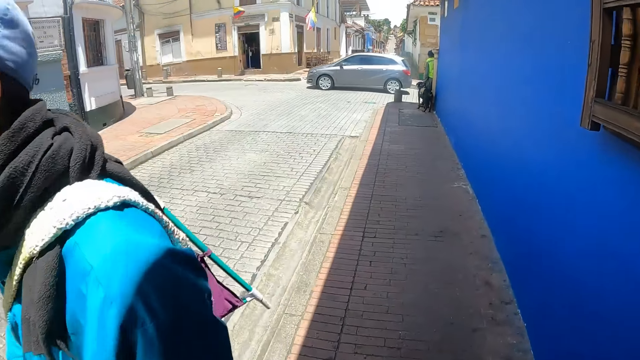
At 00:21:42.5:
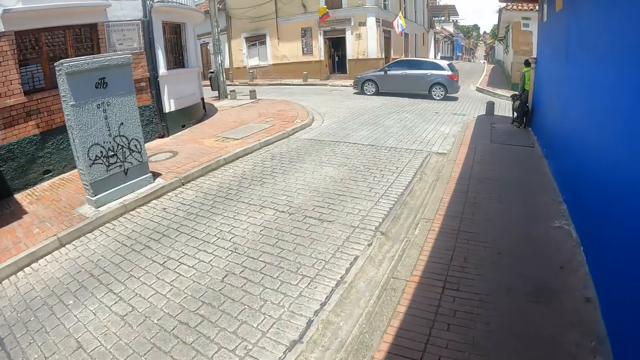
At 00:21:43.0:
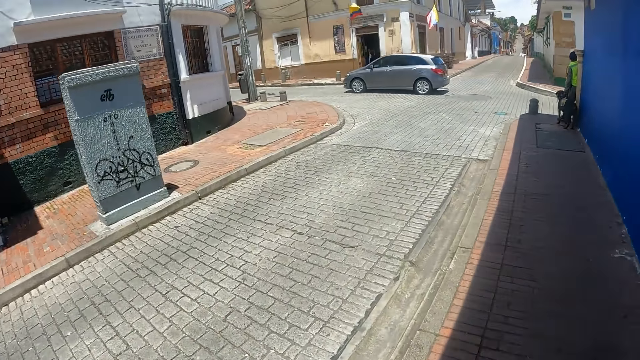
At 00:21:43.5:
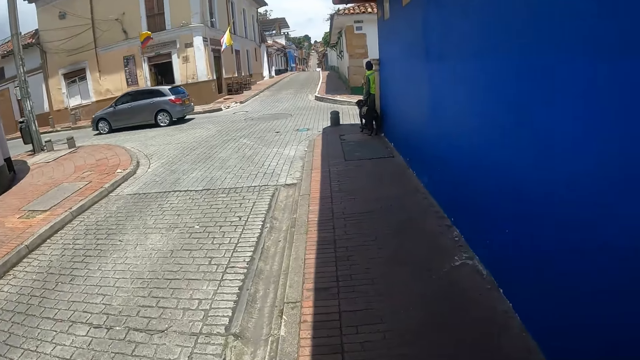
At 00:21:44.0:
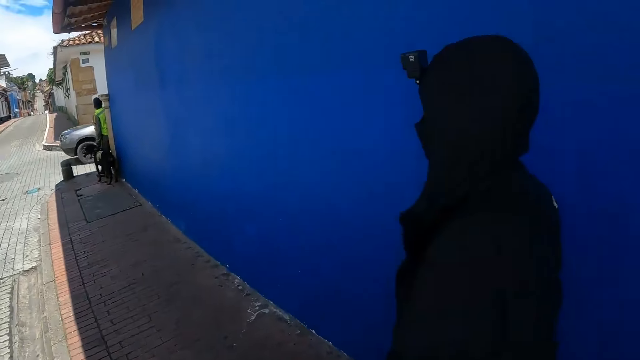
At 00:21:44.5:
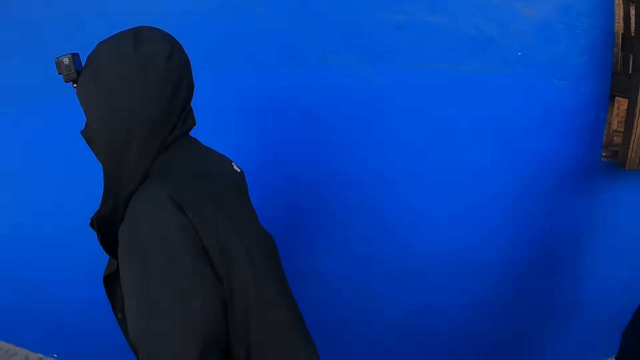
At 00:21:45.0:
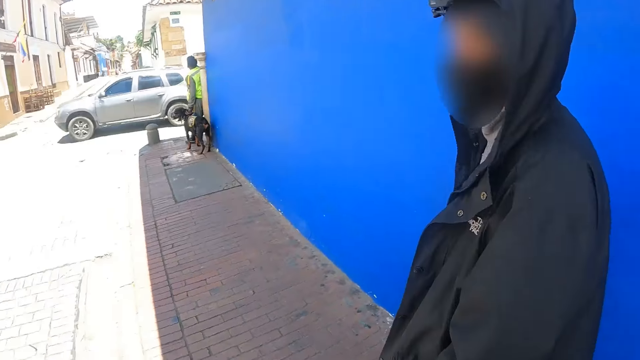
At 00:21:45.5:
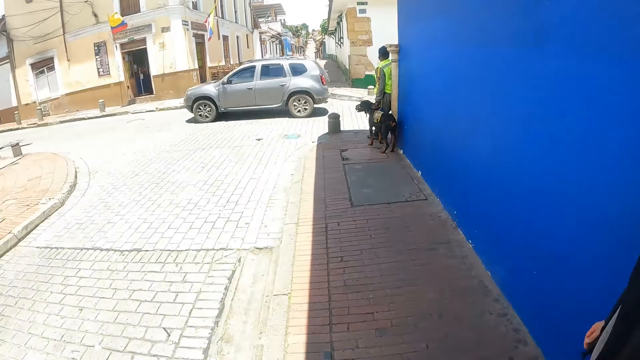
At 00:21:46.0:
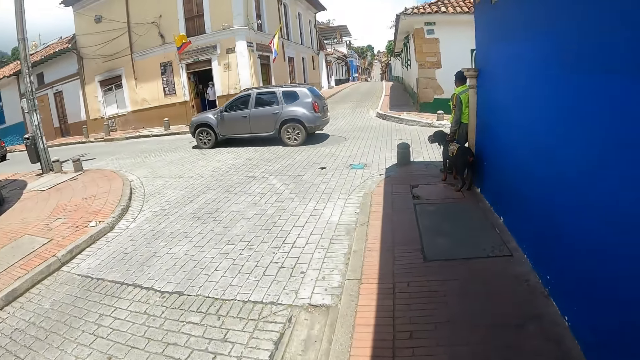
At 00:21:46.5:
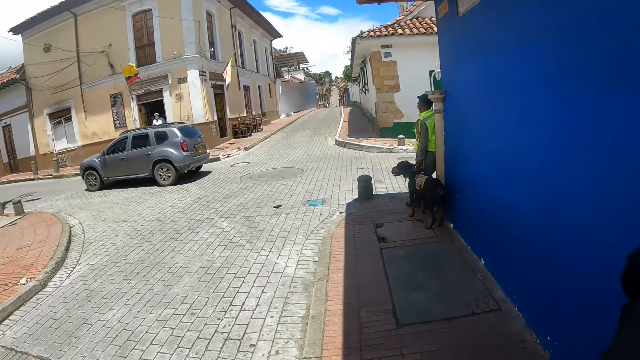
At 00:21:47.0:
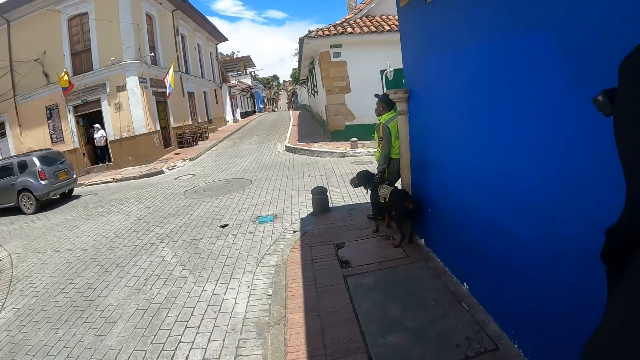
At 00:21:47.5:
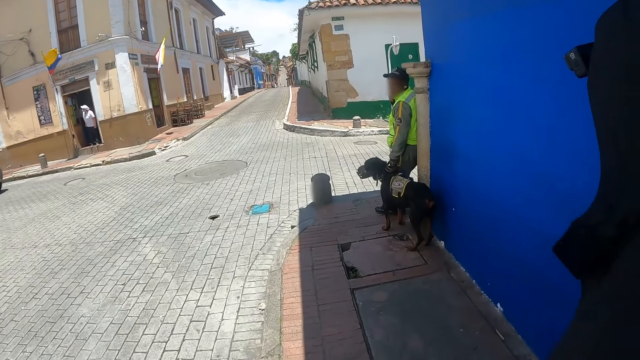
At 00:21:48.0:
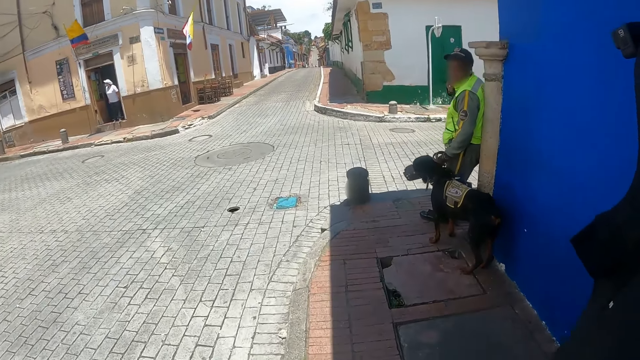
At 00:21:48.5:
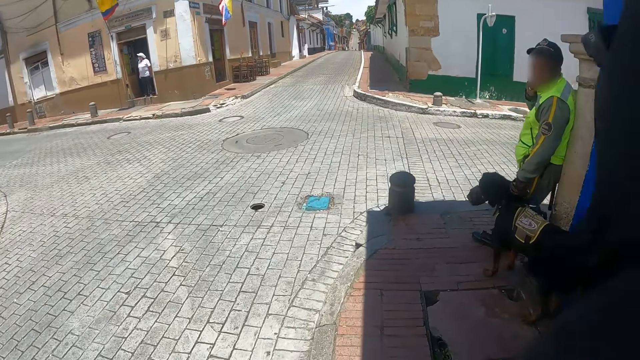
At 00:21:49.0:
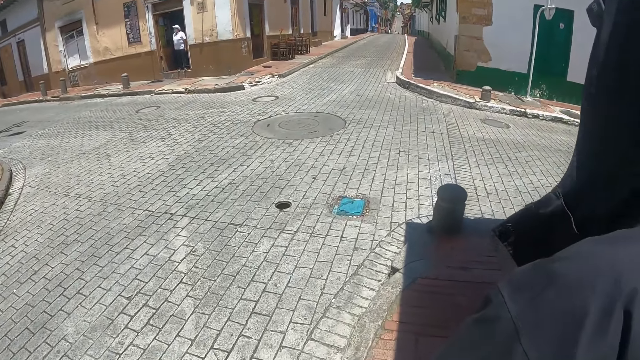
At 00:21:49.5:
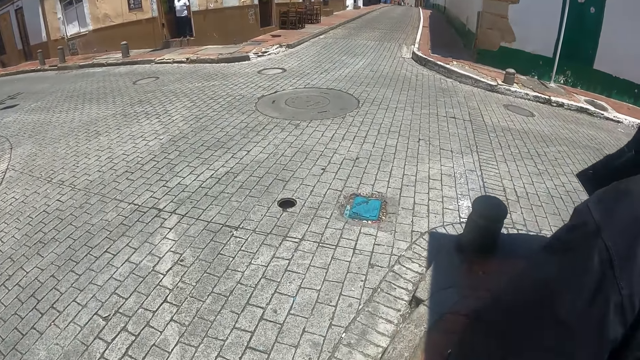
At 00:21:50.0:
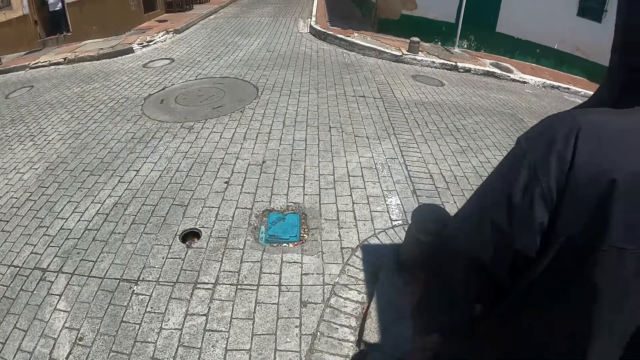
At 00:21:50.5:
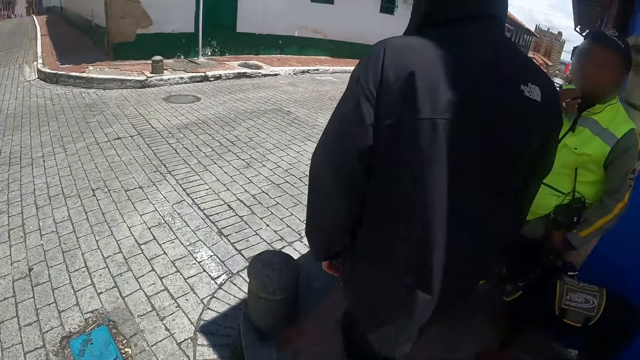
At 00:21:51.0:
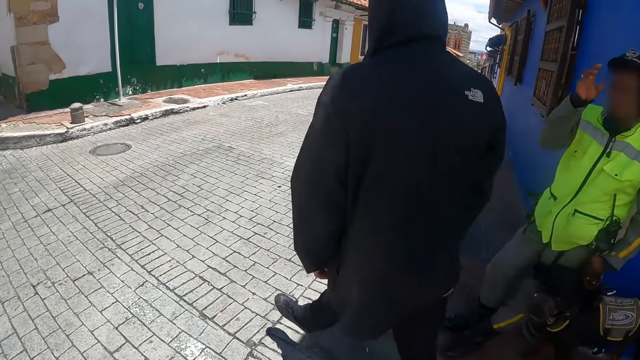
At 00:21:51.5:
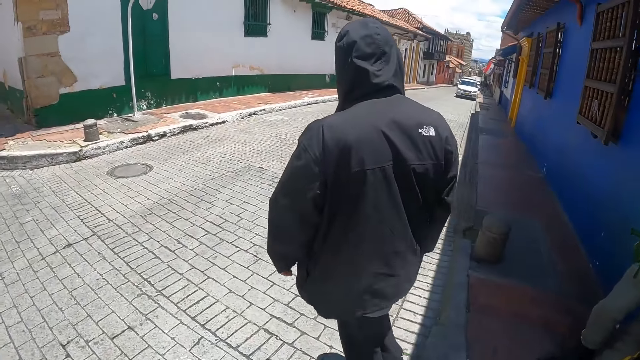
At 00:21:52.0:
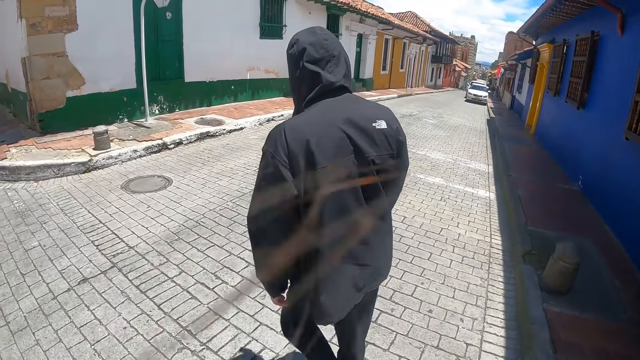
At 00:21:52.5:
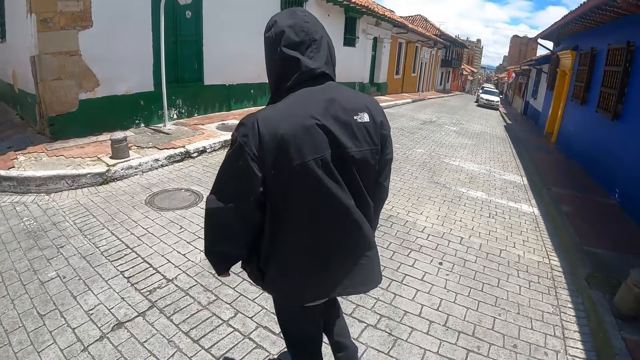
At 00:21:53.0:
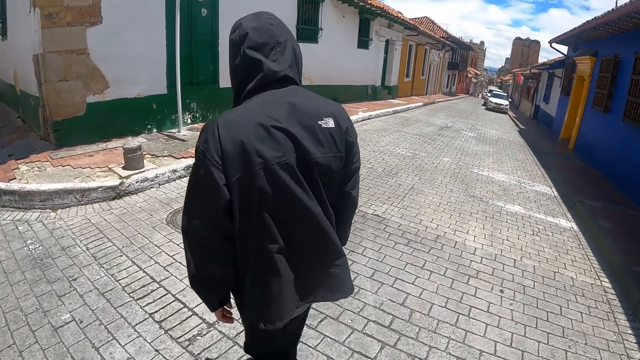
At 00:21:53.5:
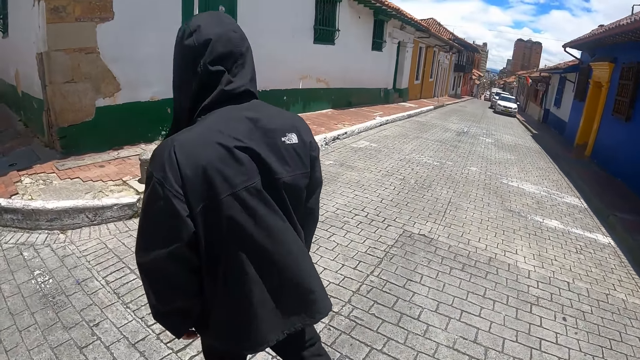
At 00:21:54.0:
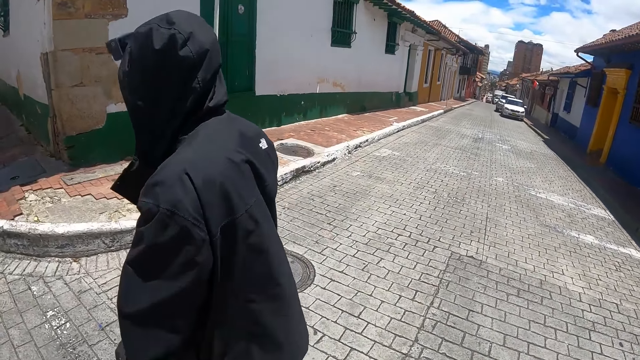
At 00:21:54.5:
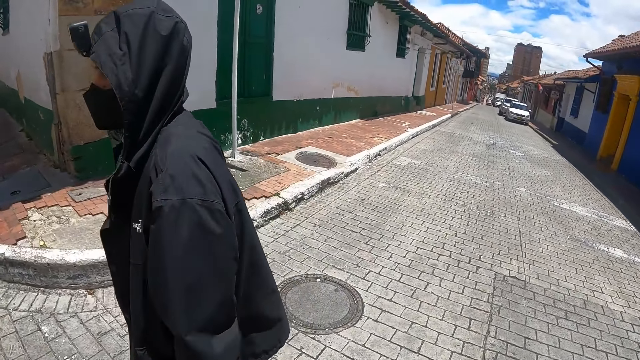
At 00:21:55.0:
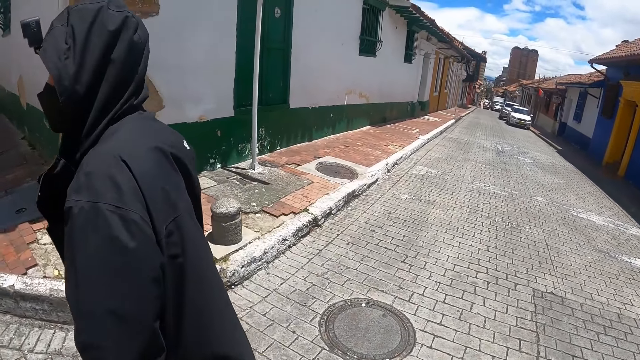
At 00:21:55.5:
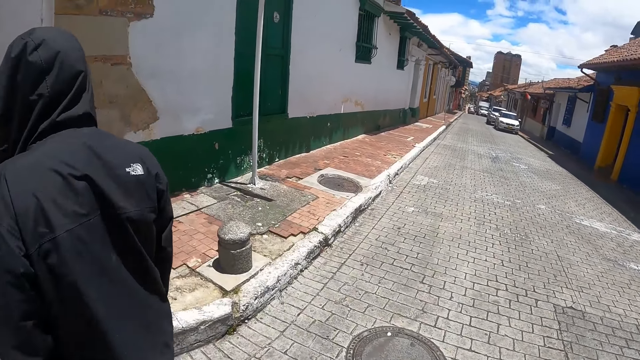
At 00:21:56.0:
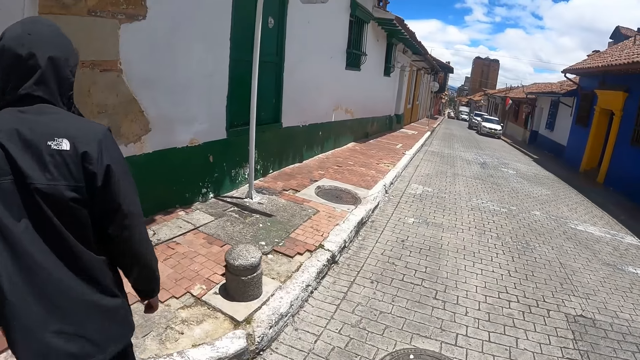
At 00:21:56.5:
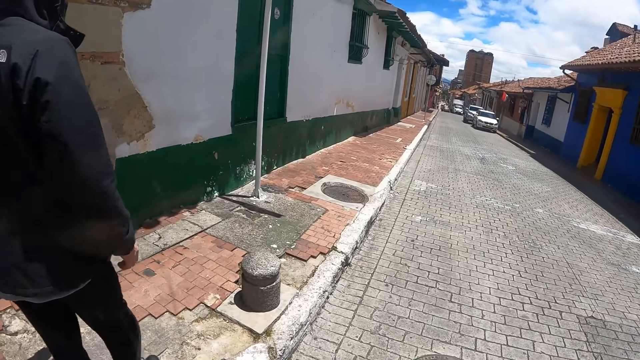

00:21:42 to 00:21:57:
The camera wearer looks at a man. They look at the road. They cross the road.

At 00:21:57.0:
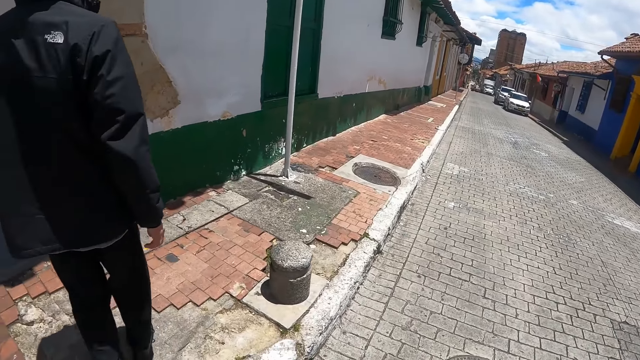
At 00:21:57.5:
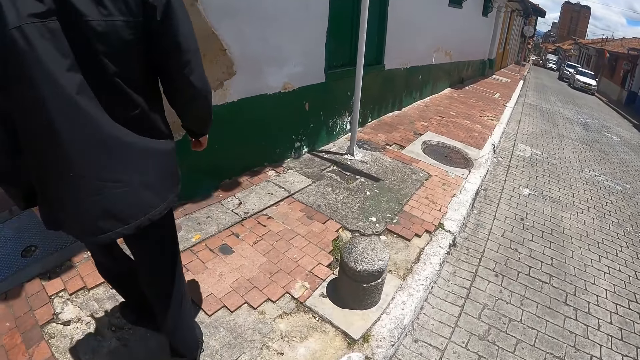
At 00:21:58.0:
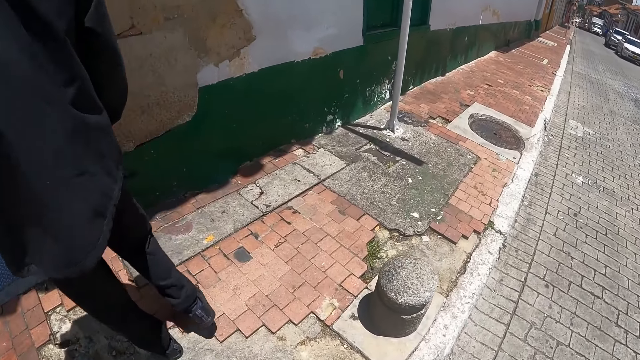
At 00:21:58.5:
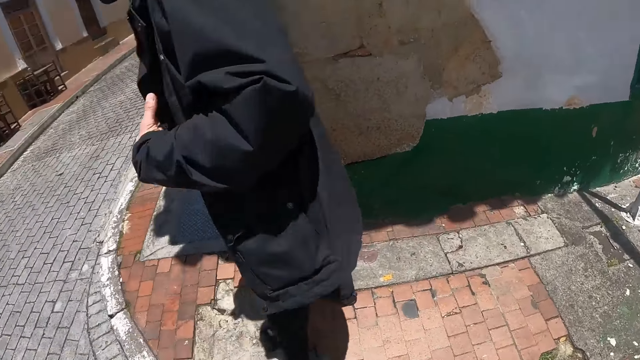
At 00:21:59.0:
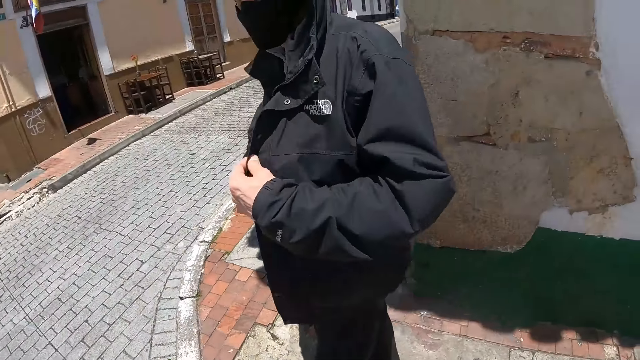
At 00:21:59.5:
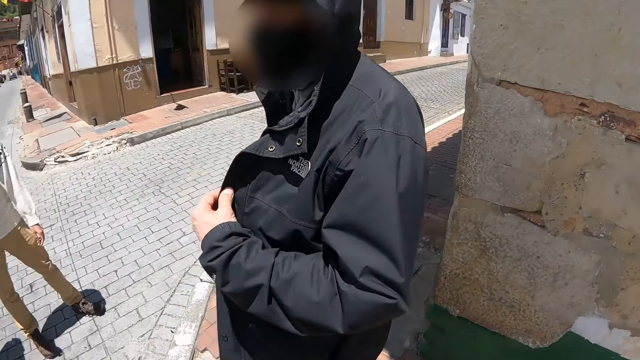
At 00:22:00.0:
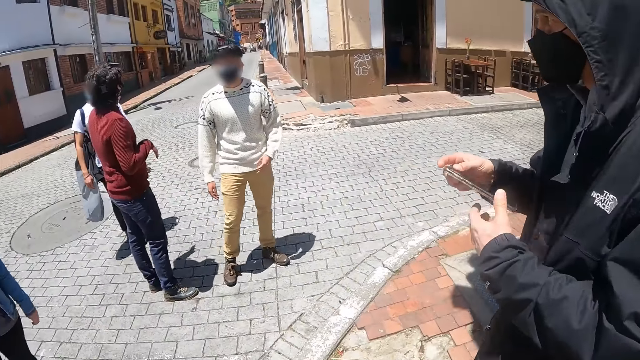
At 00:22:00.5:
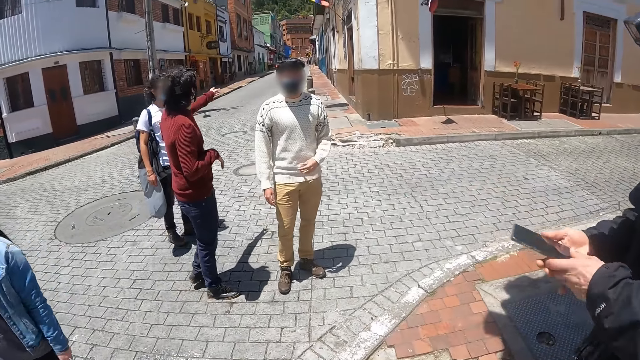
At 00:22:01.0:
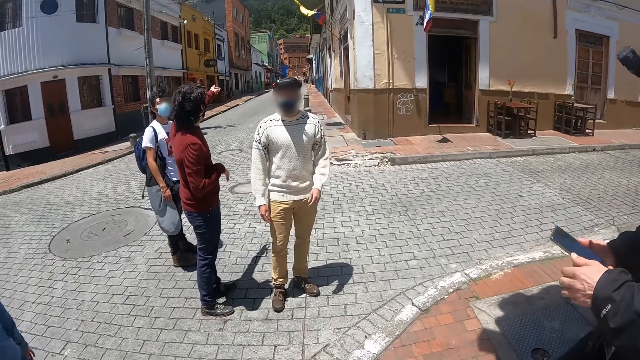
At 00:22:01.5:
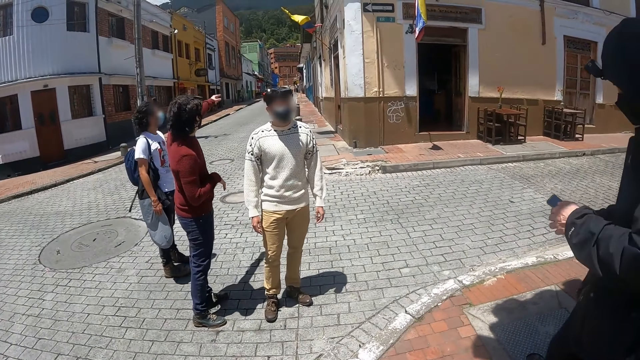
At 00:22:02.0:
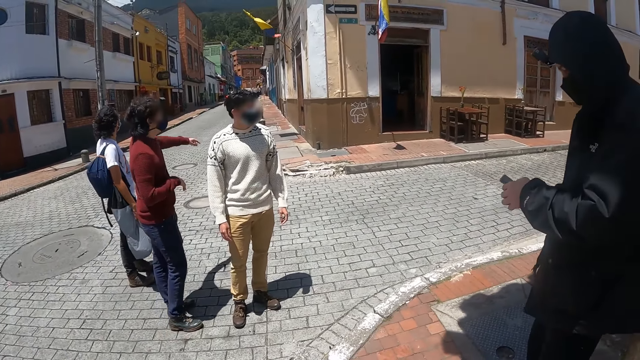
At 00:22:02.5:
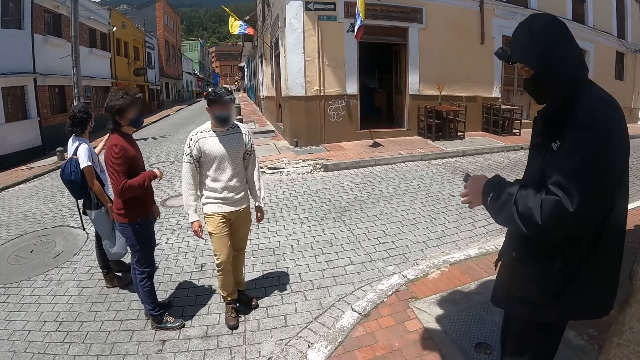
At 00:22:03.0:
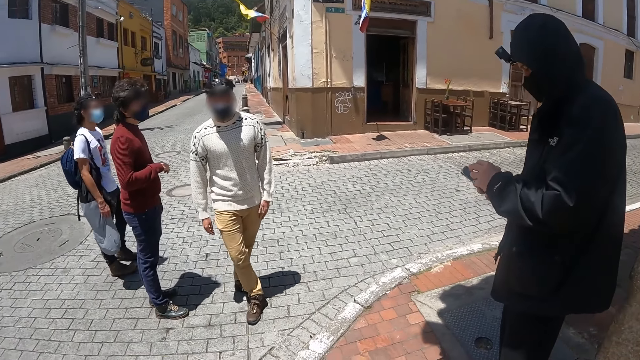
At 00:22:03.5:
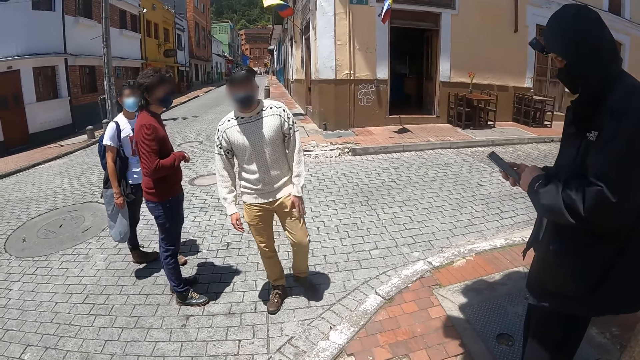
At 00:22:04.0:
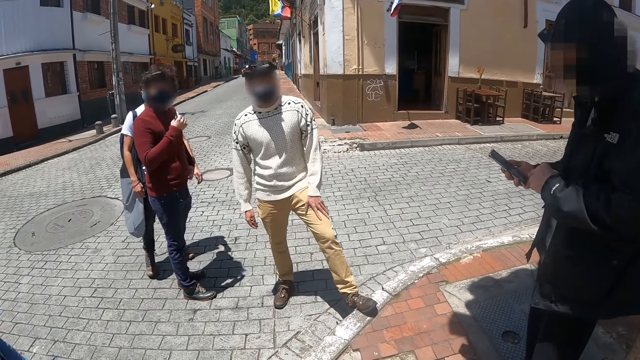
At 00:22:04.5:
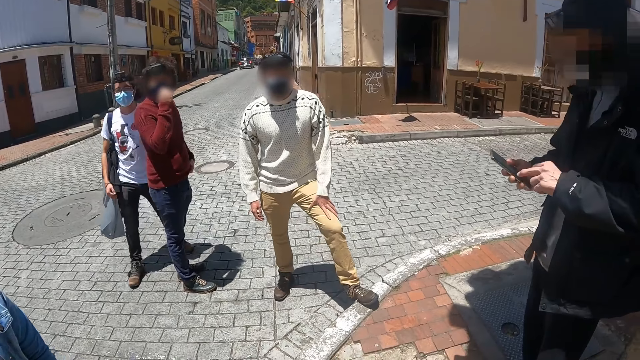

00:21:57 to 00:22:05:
The camera wearer looks at a man. The man removes a phone. The camera wearer looks at the people. The man scrolls the phone.
